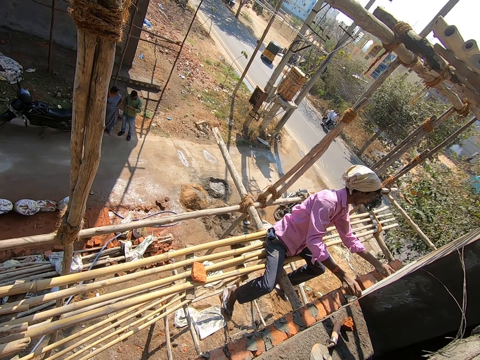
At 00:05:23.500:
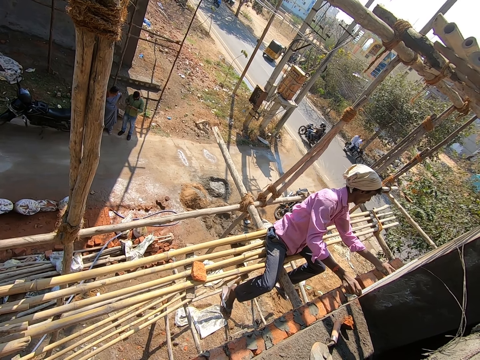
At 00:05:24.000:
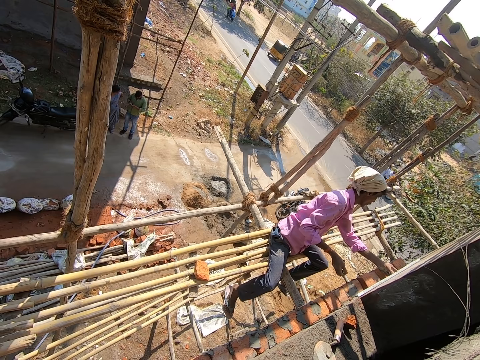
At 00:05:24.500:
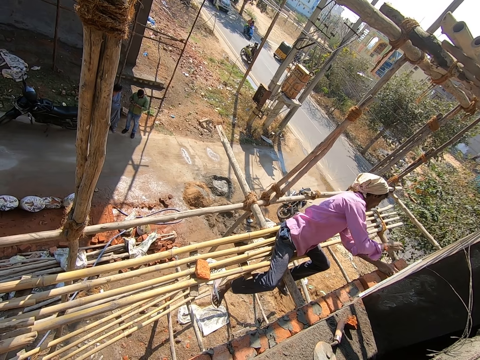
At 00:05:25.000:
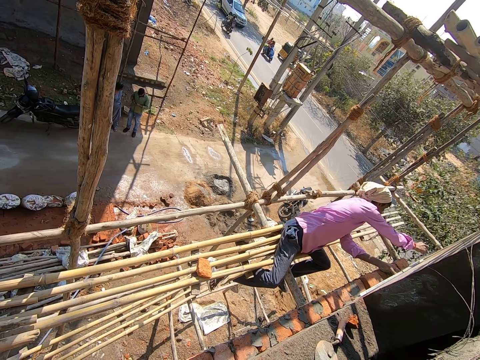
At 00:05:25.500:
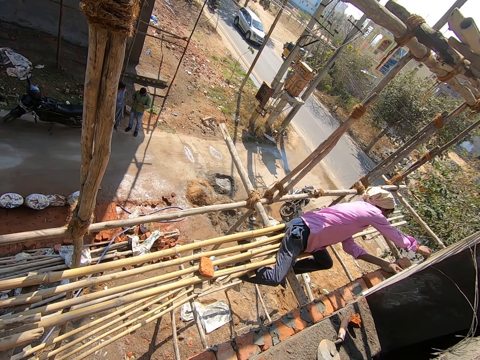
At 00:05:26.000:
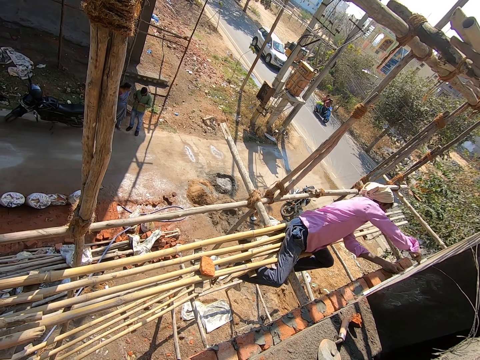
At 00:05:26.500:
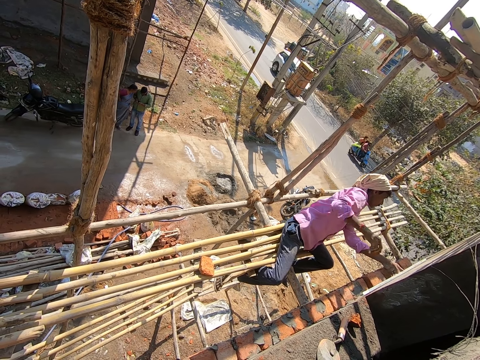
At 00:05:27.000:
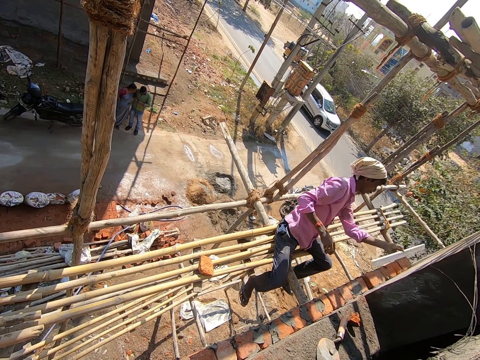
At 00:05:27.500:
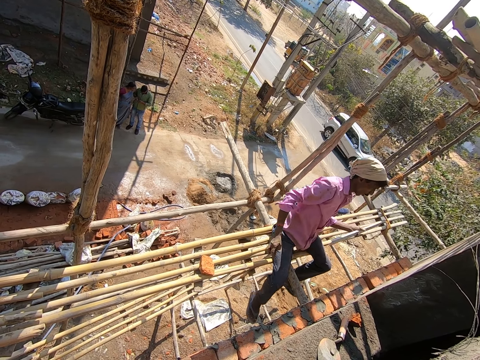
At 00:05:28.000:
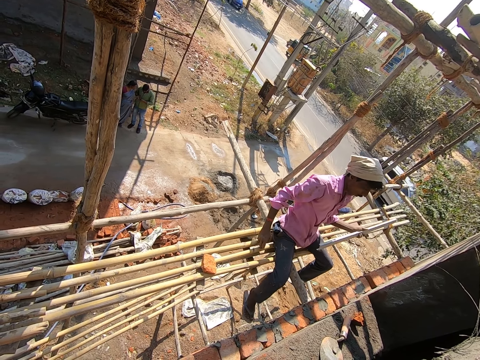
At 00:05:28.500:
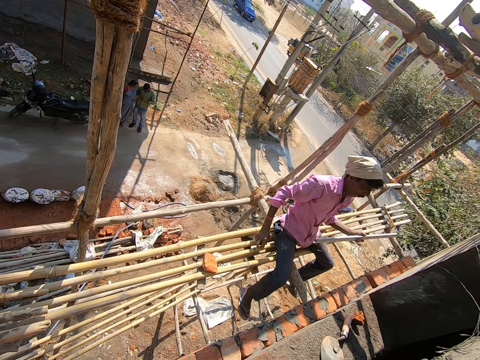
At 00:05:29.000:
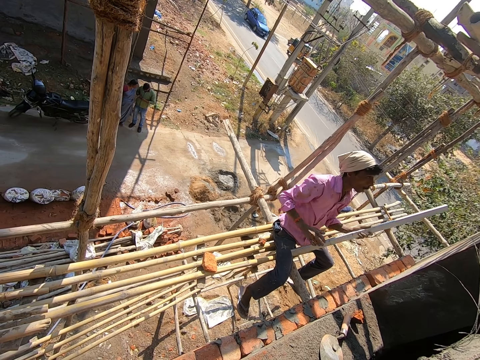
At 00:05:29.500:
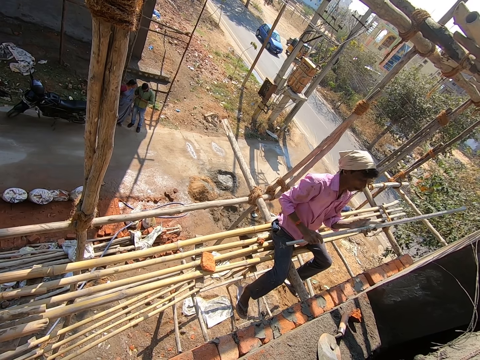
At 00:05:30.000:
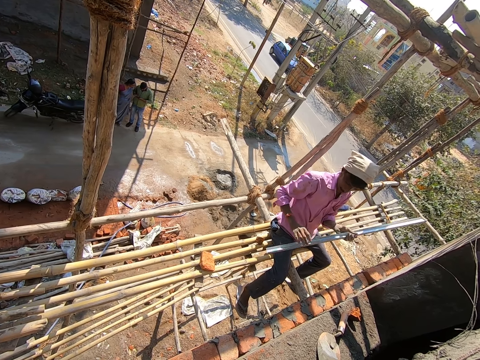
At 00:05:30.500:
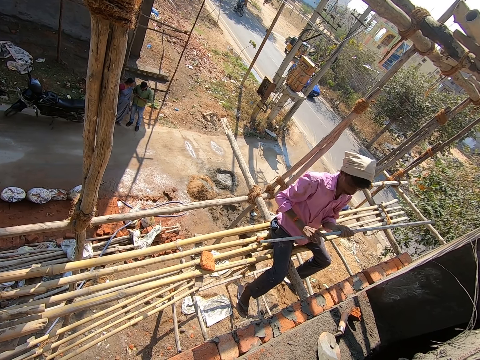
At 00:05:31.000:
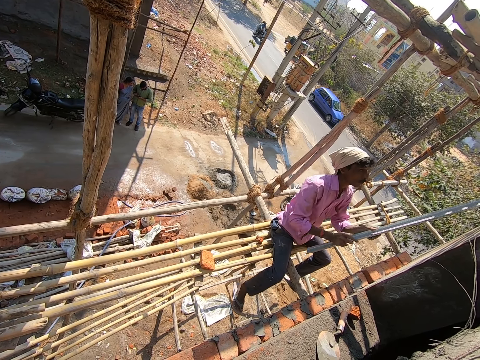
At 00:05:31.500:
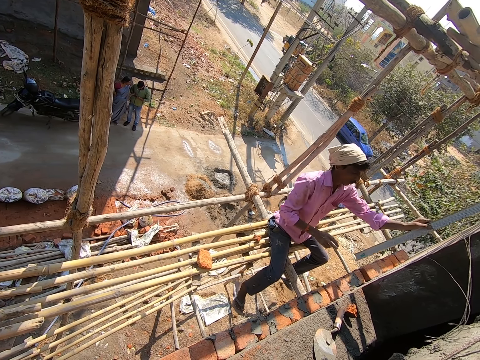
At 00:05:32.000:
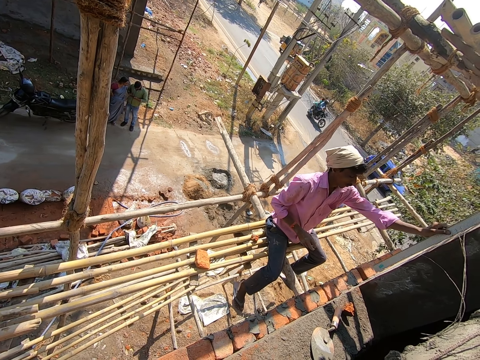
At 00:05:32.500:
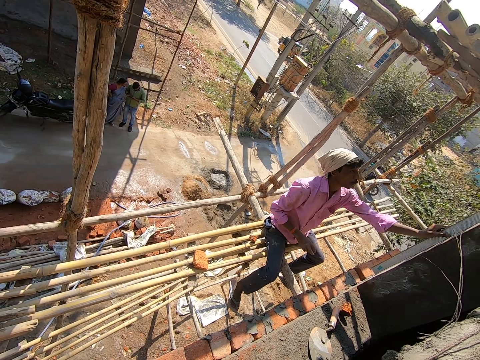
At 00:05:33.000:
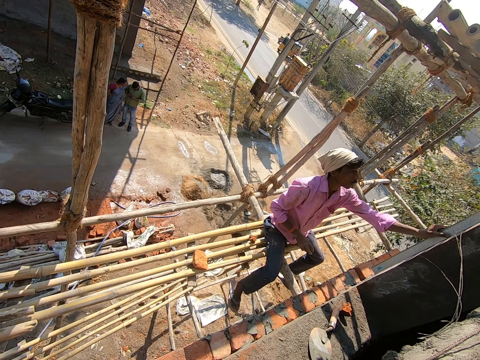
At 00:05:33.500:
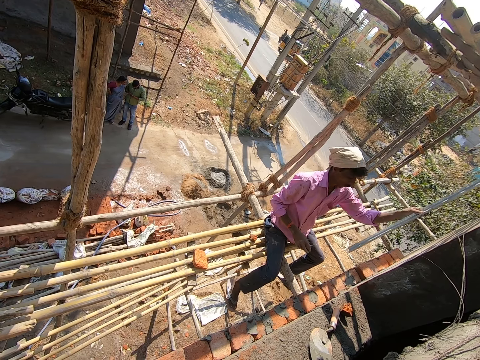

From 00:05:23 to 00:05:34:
The man marks the wall with the brick in his right hand. The man removes the straight edge from the wall with his left hand. The man puts the brick in his right hand on the bamboo stand. The man places the straight edge on the wall with his left hand.

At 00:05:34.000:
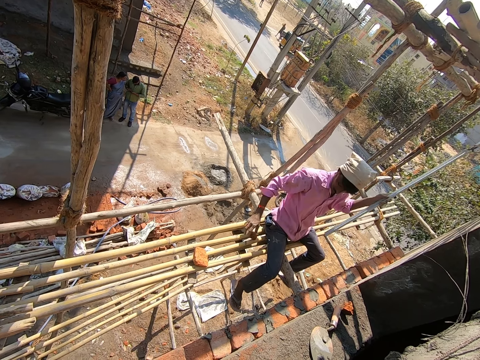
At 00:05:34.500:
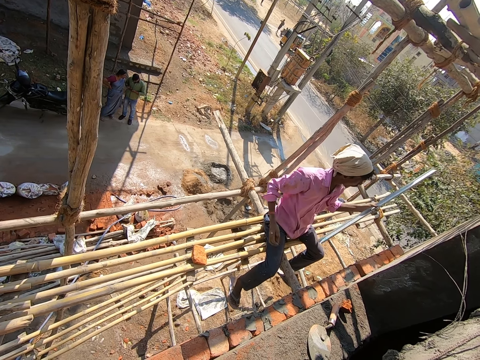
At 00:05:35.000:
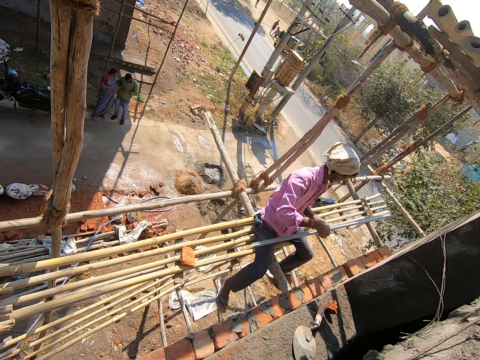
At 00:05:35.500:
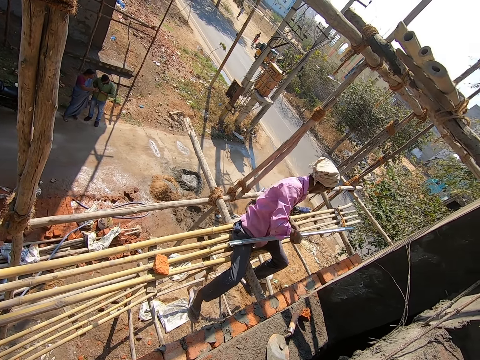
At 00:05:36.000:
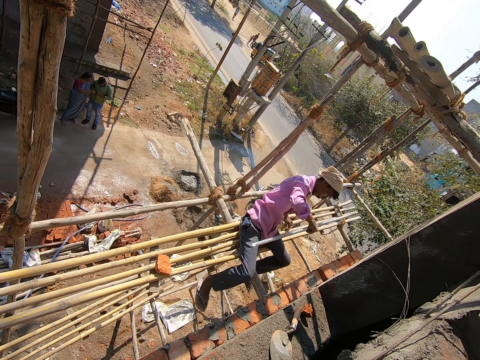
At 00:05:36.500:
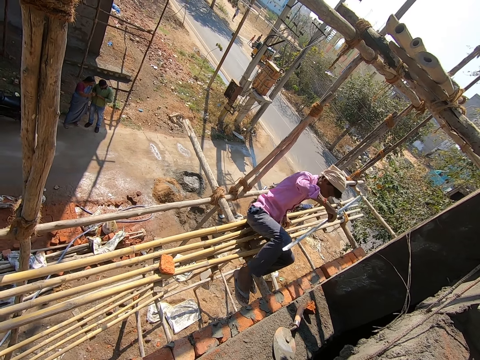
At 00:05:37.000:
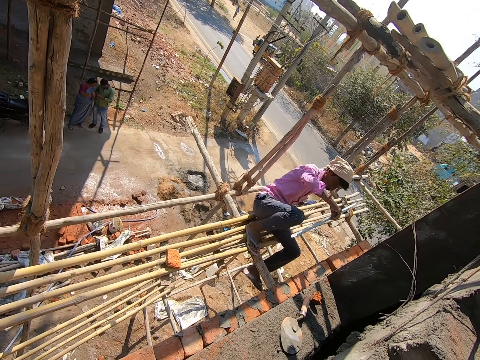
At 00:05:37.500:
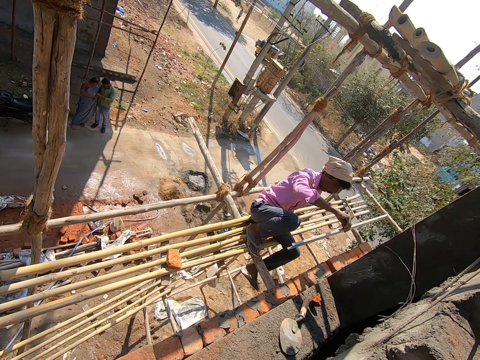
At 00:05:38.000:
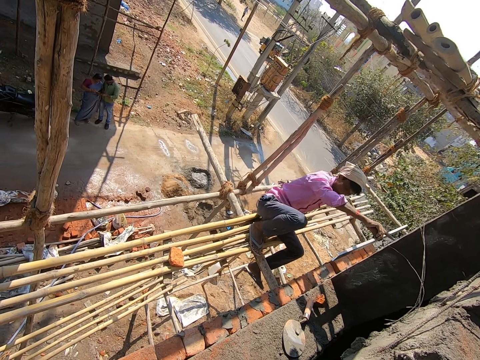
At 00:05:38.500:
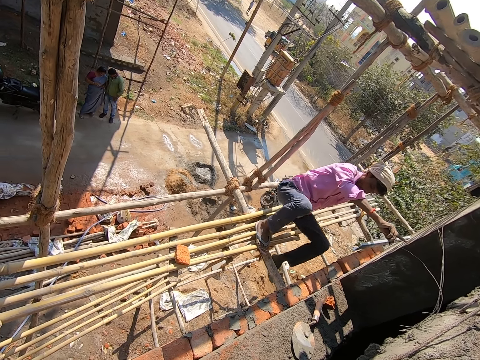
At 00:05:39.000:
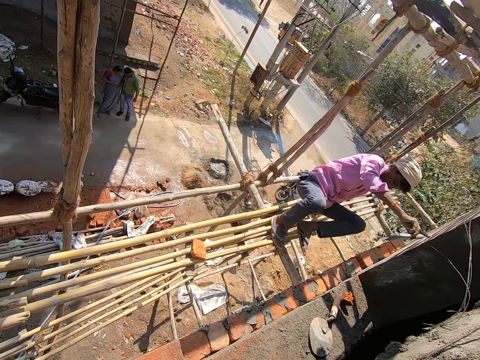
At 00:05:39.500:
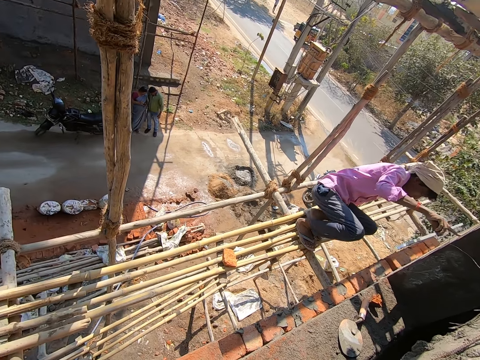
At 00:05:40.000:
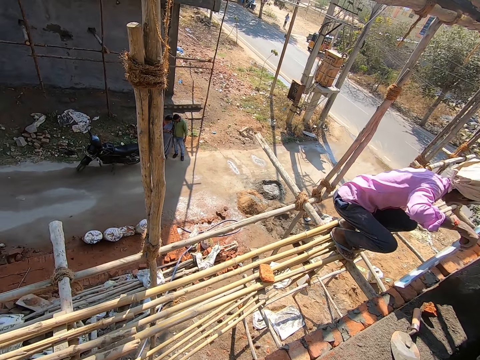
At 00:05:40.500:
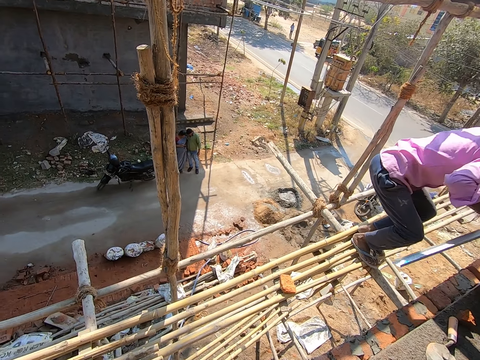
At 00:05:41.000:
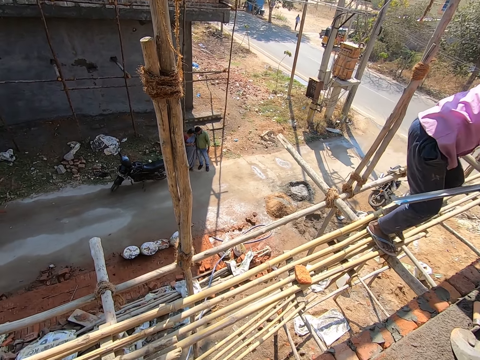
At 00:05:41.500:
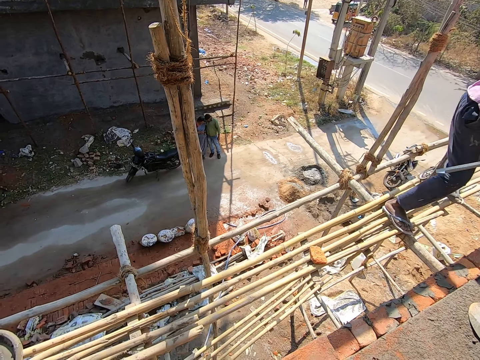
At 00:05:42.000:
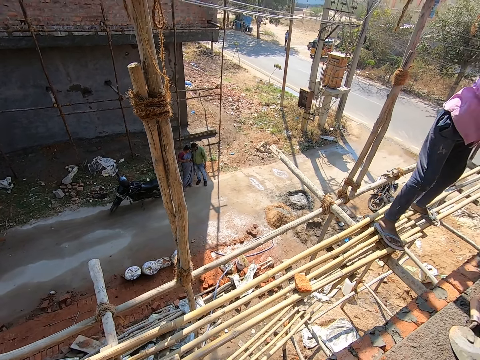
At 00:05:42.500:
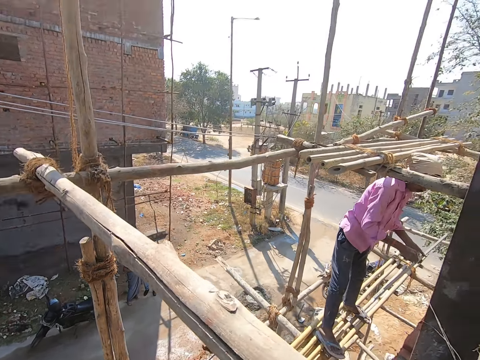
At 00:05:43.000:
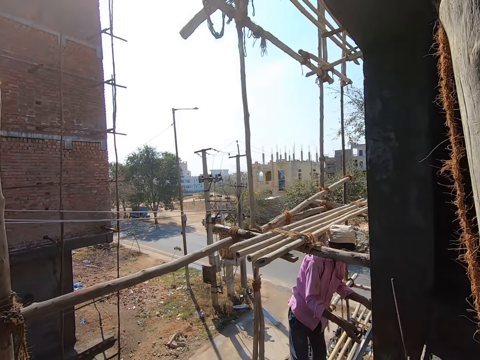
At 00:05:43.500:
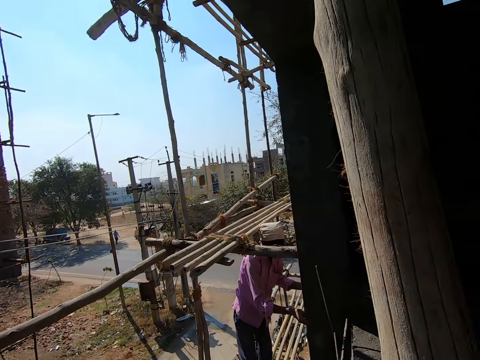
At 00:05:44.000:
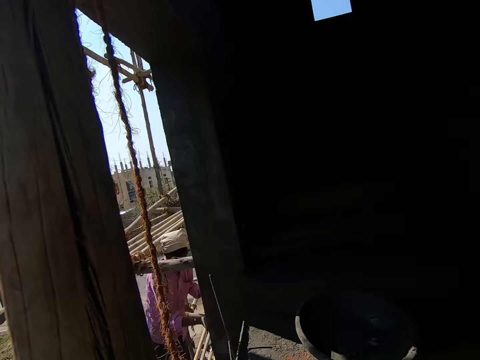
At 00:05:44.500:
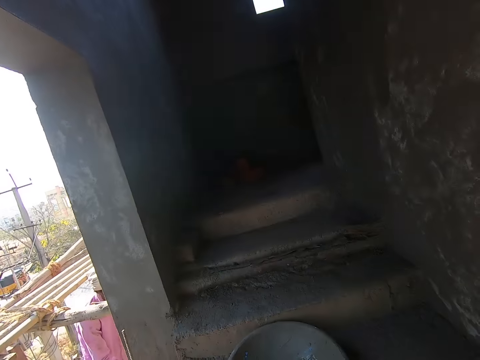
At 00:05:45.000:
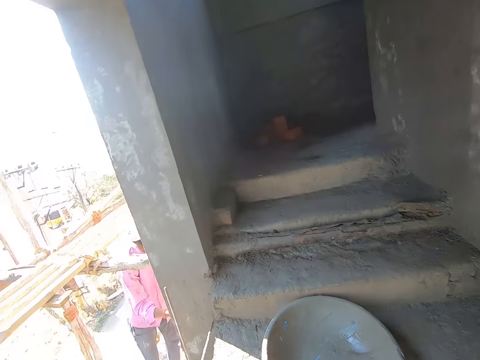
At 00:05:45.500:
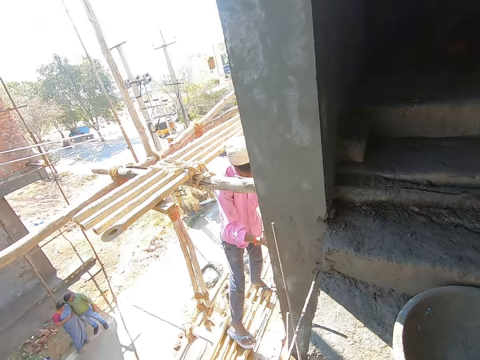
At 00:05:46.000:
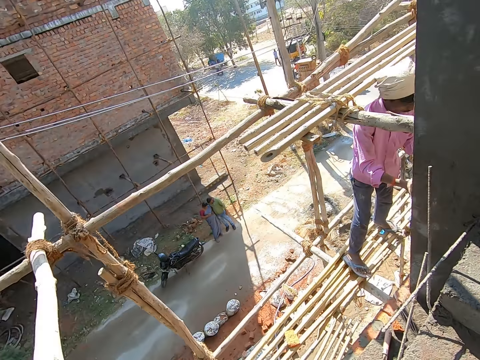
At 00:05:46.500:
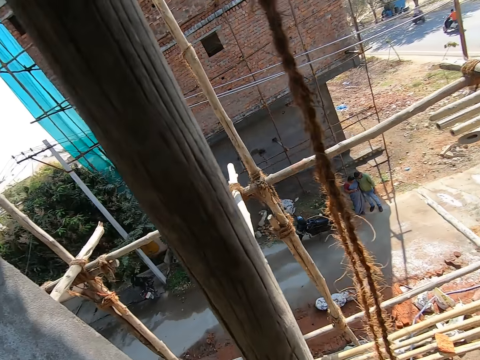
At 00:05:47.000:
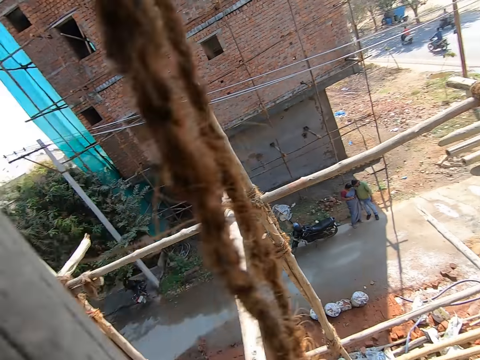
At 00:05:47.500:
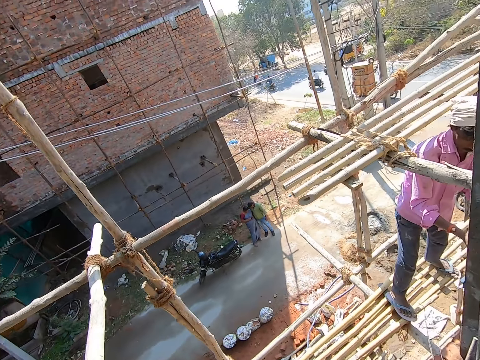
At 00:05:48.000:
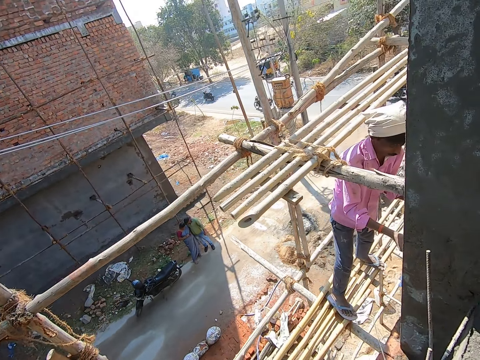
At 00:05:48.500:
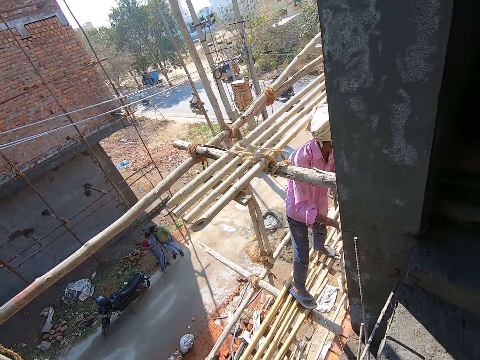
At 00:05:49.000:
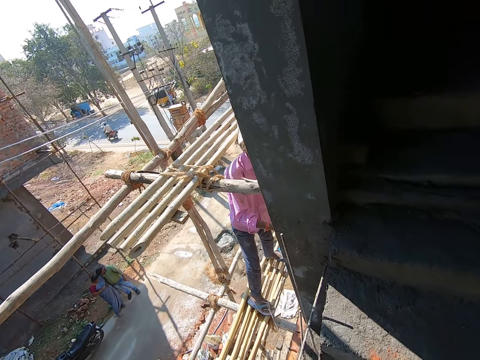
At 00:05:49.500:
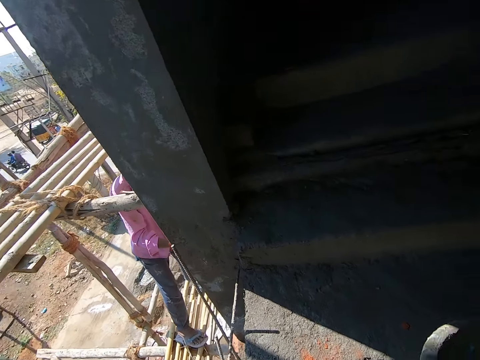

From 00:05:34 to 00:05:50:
The man picks up the brick on the bamboo stand with his right hand. The man passes the straight edge in his left hand to his right hand. The man stands on the bamboo stand. The camera wearer converses with the man. The man places the straight edge on the wall with his hands. The camera wearer walks around.
